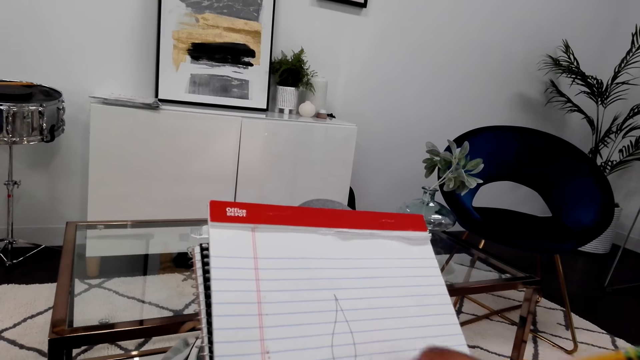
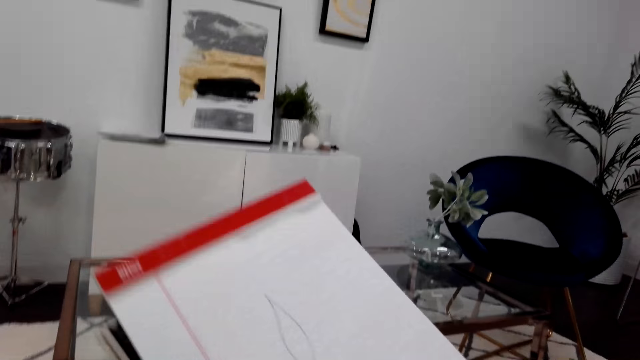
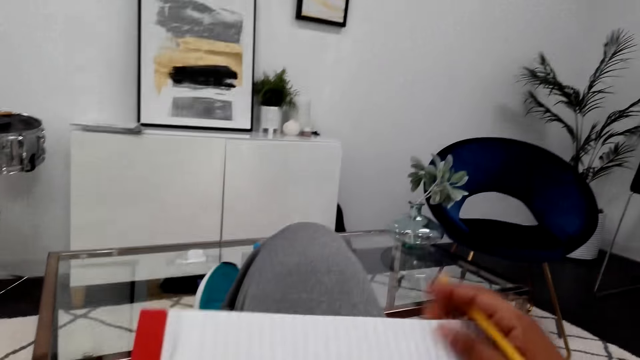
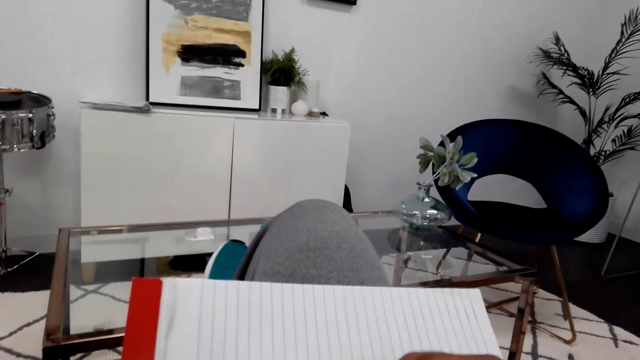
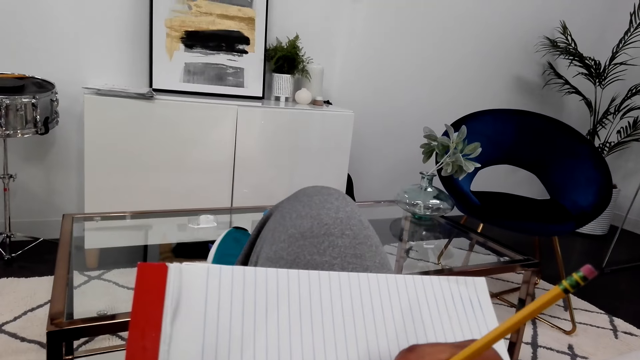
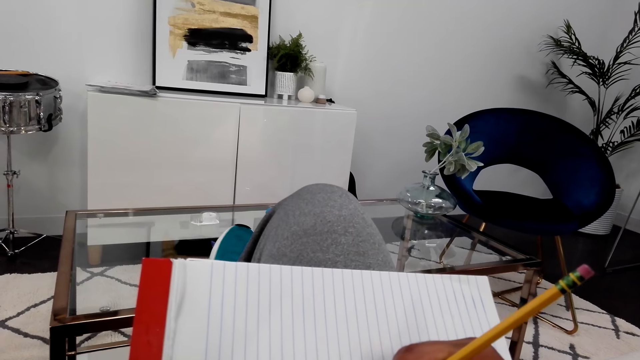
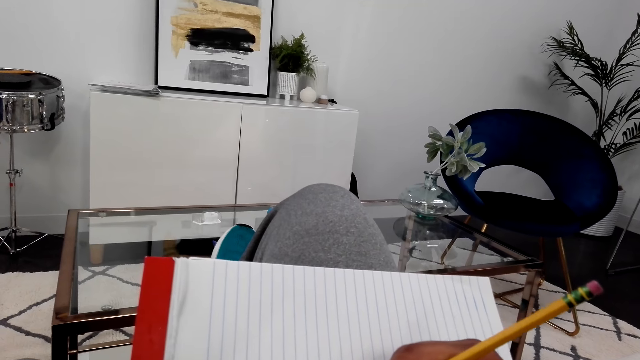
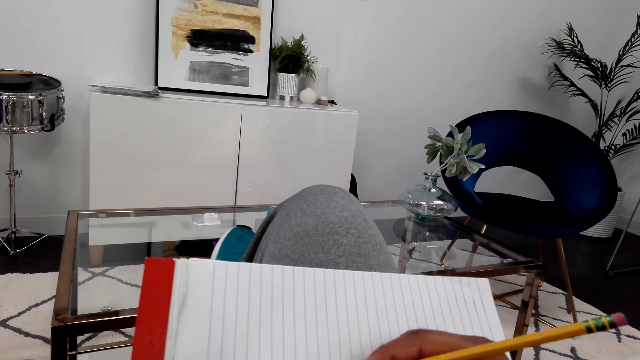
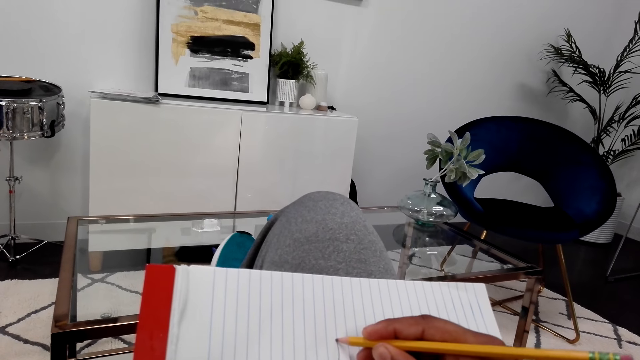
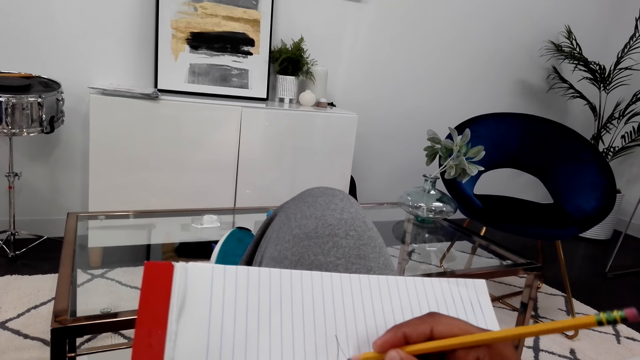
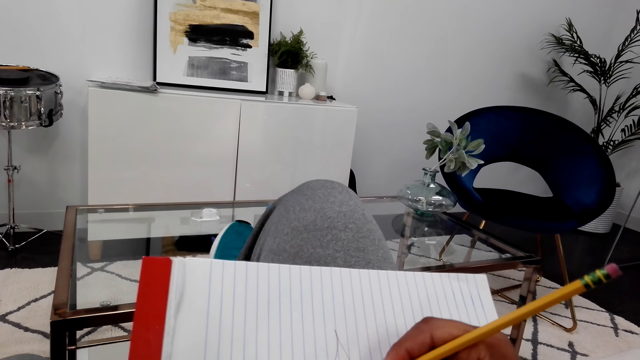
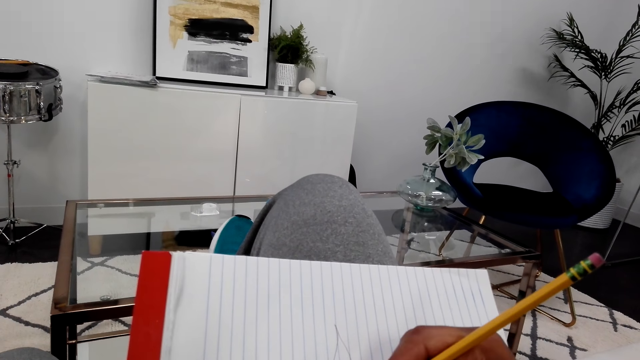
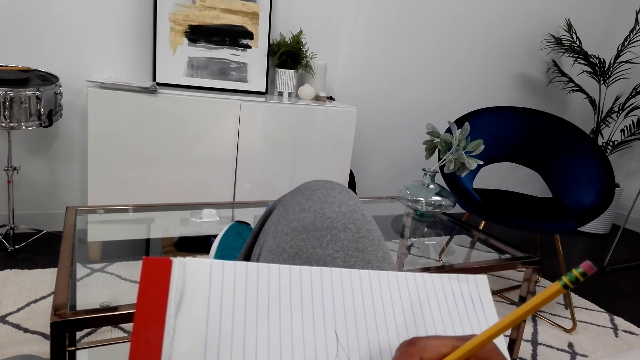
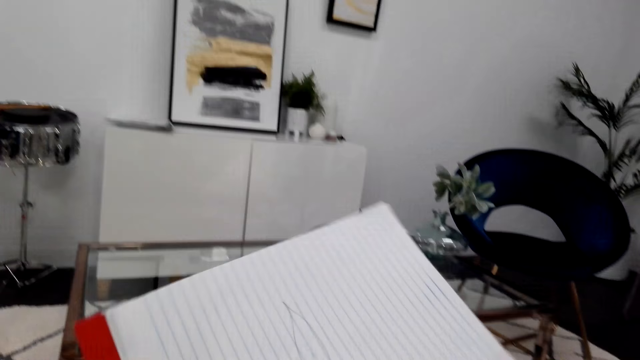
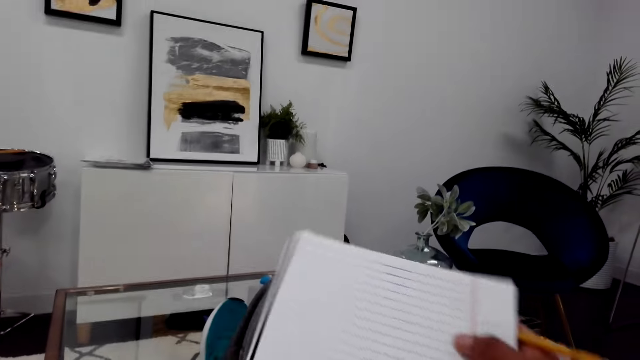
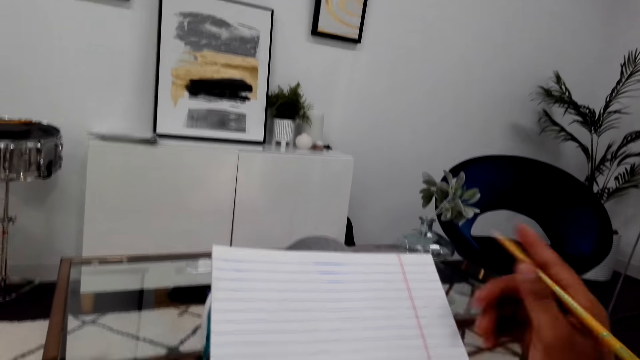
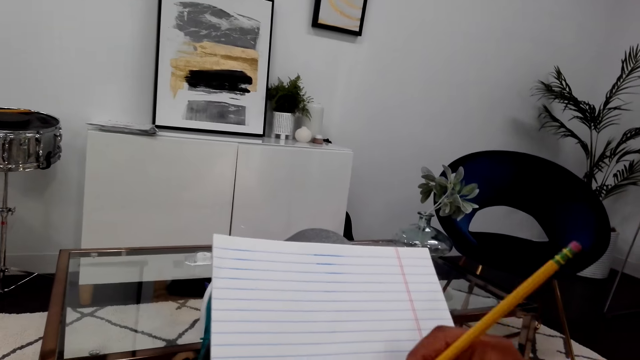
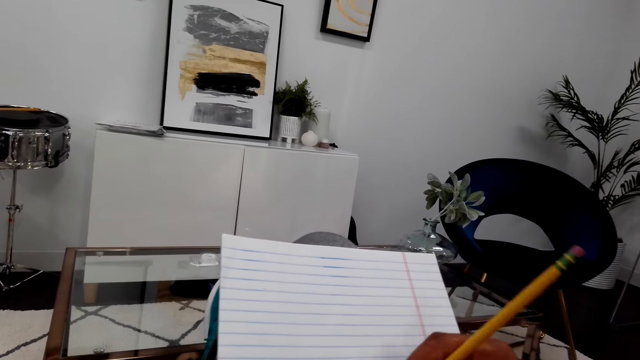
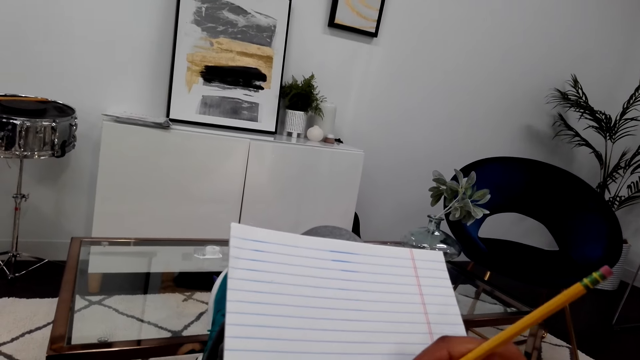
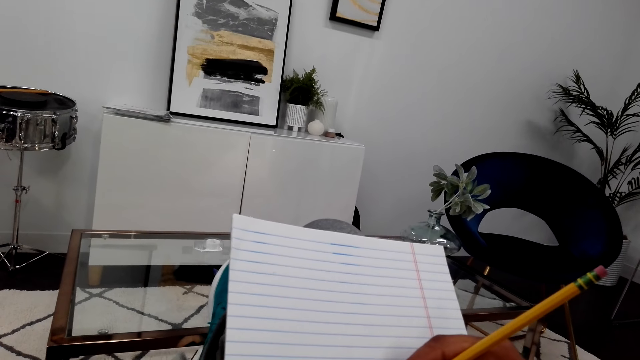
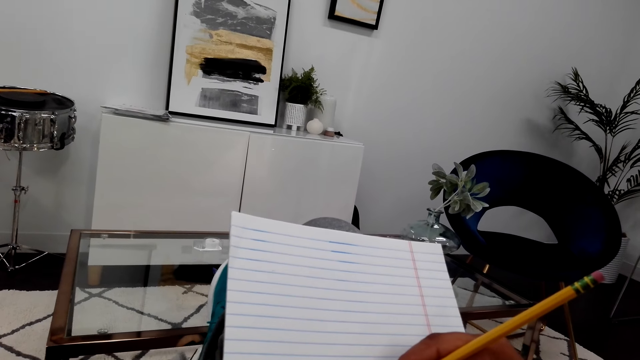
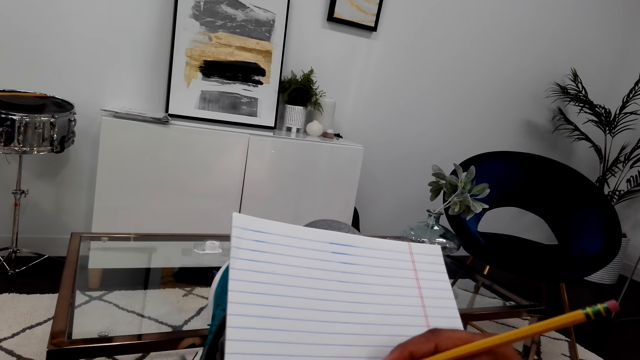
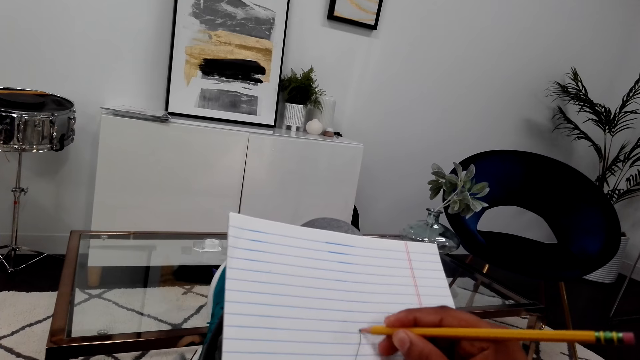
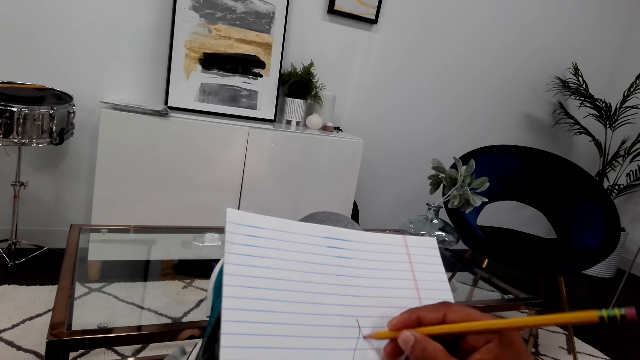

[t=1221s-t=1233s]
The camera wearer turns the book and holds a pencil. They draw the flower on the book with the pencil. They hold the pencil and turn the book. They draw the flower on the book with the pencil.

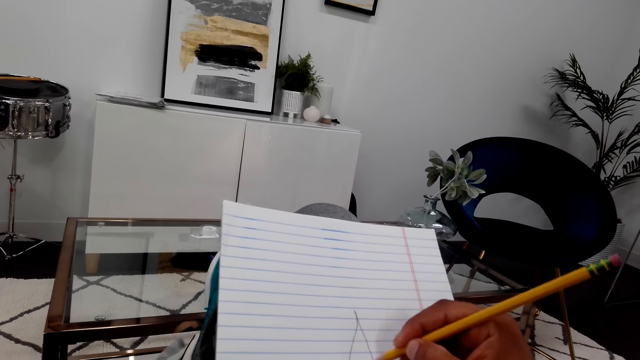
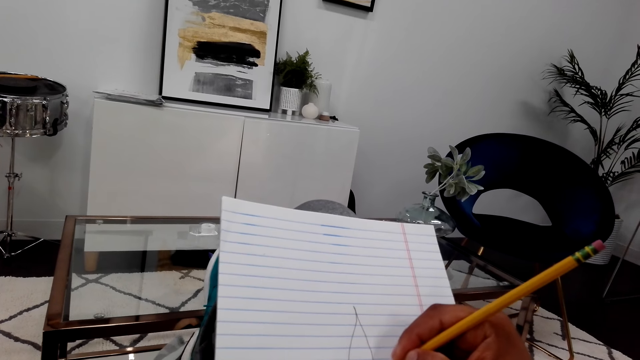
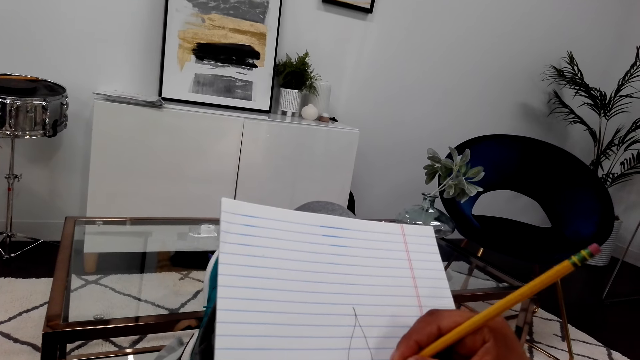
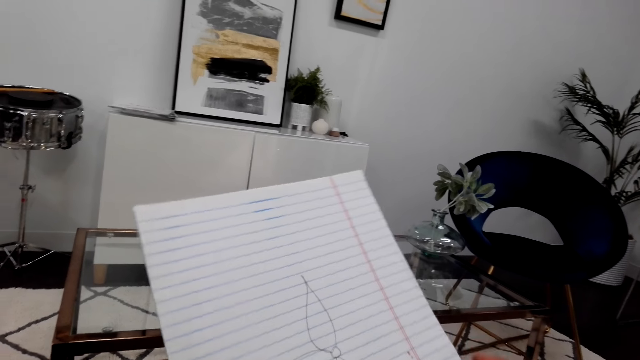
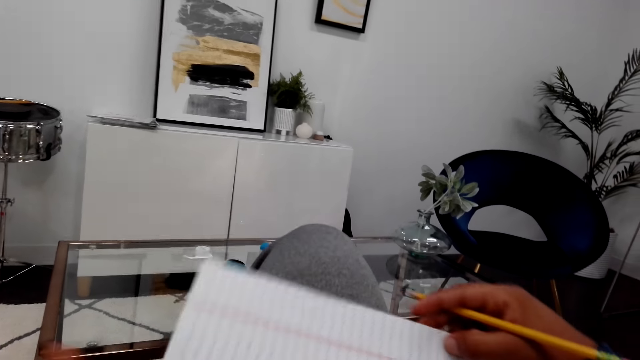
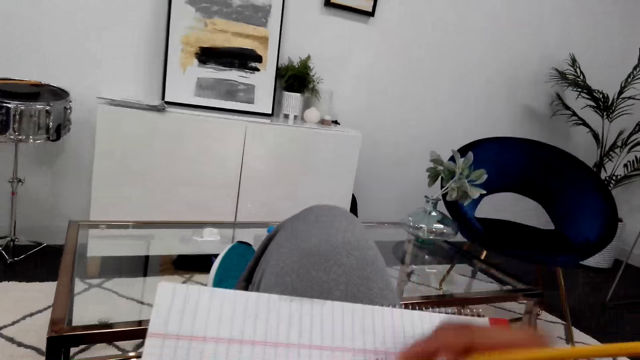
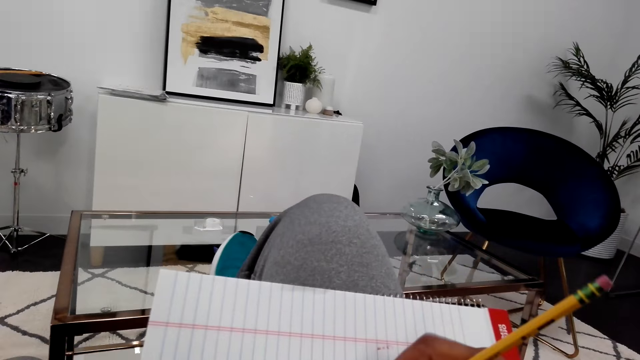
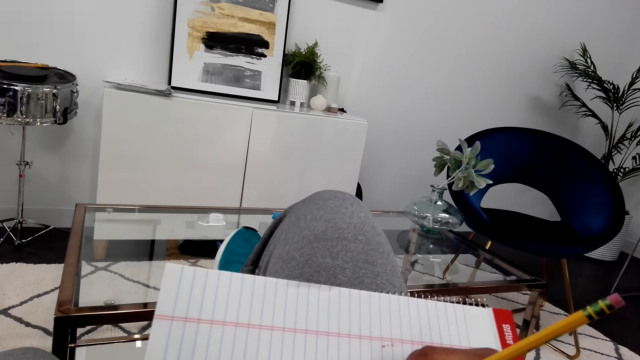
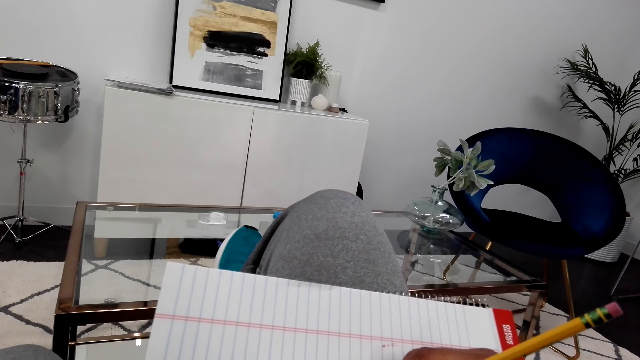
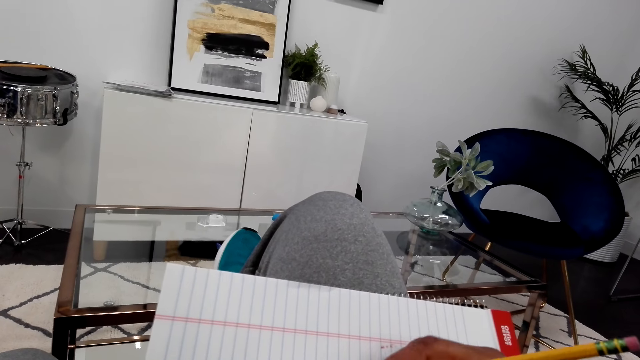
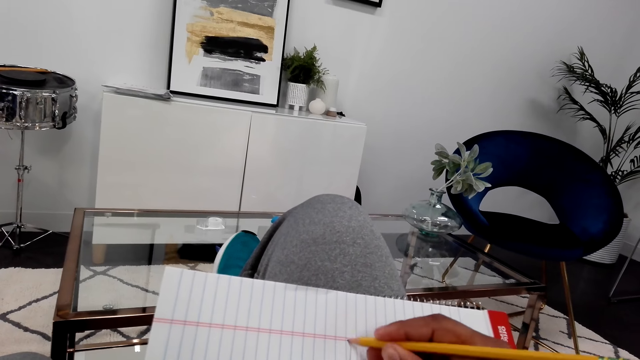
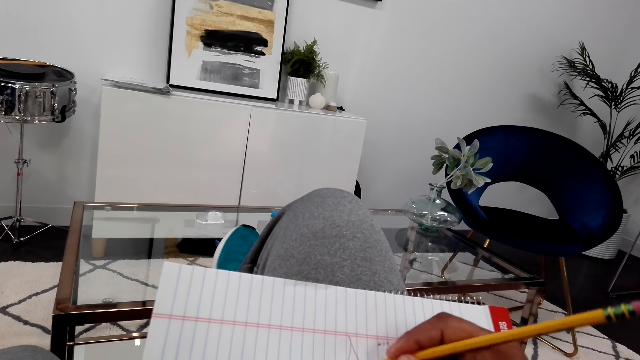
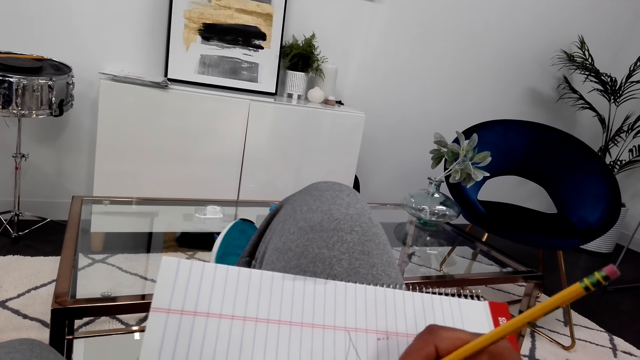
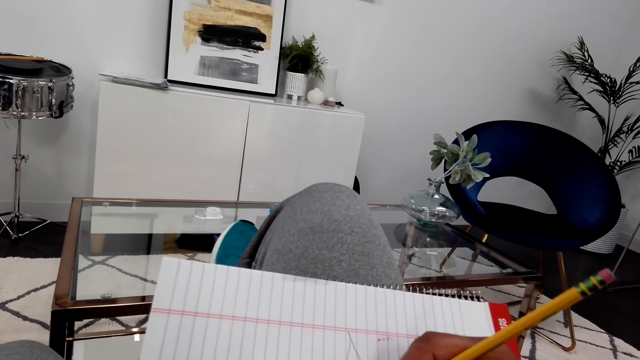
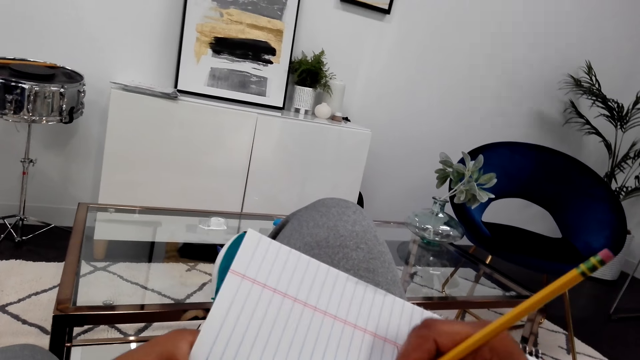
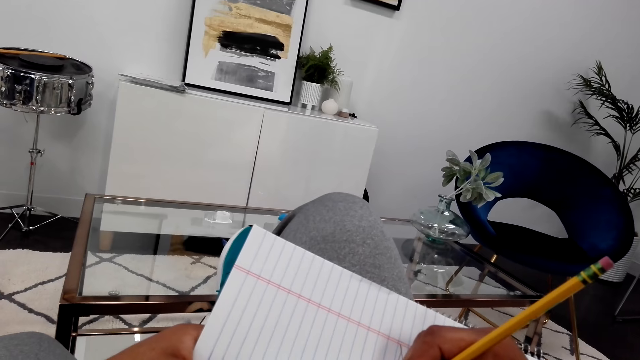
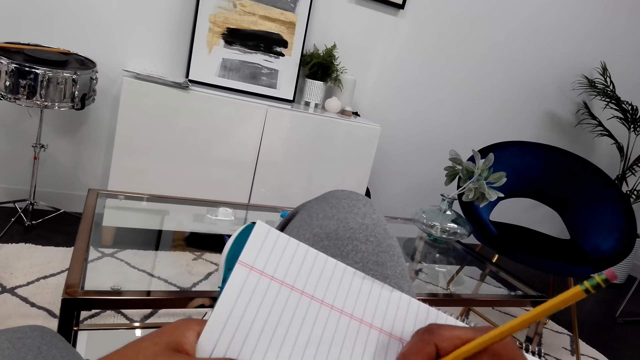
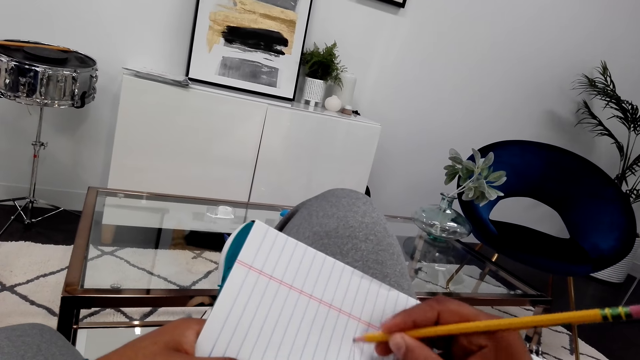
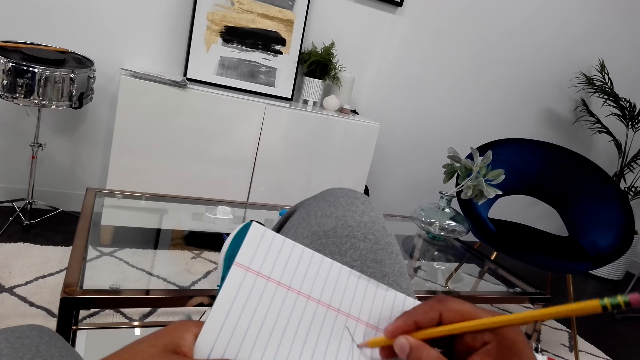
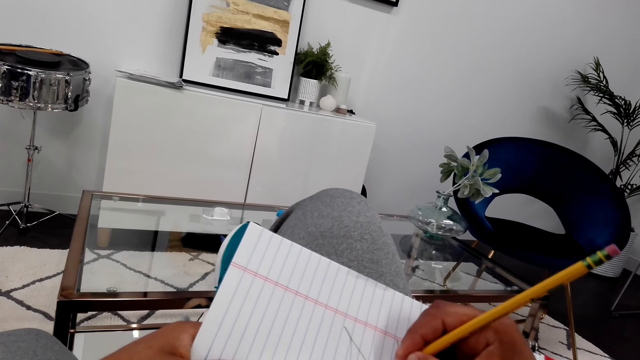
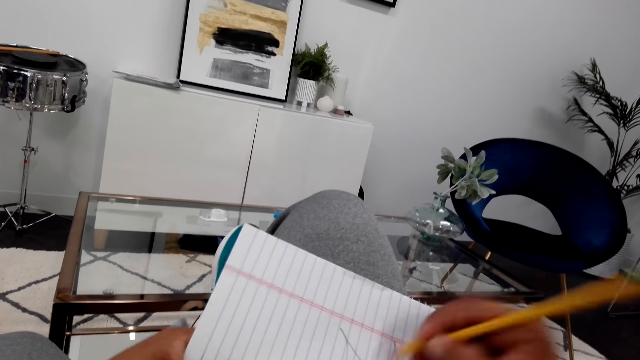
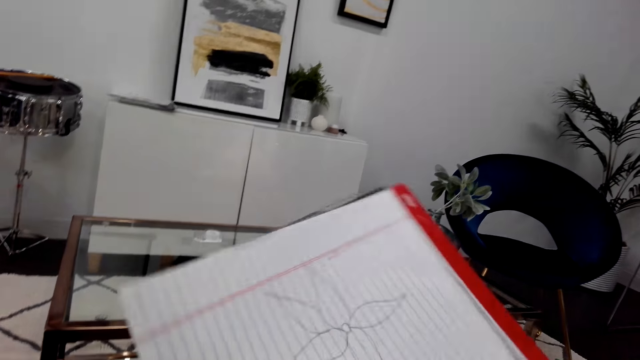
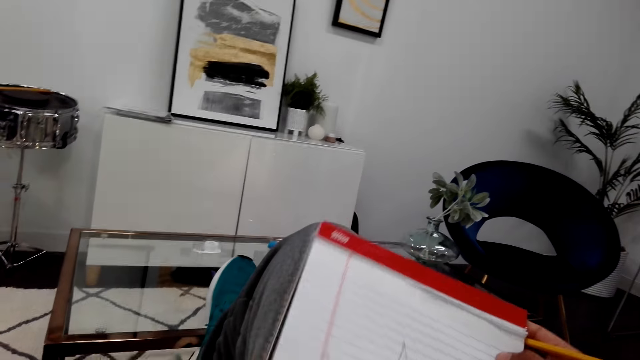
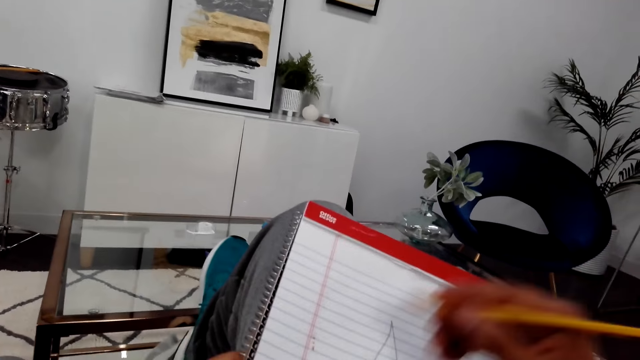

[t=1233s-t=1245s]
The camera wearer holds a pencil and turns the book. They draw the flower on the book with the pencil. They turn the book and hold the pencil.
